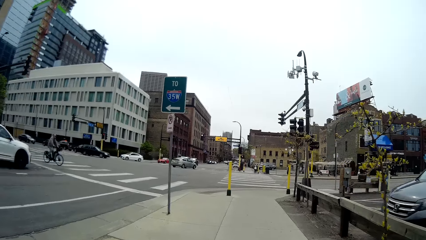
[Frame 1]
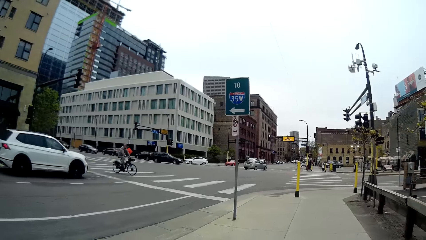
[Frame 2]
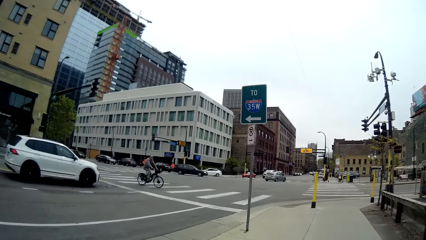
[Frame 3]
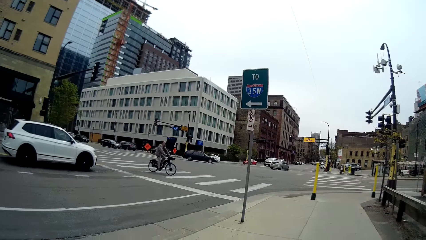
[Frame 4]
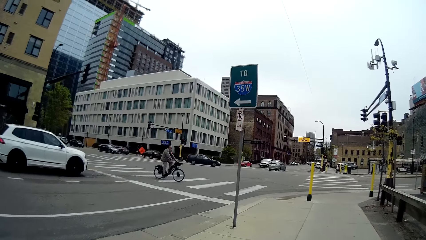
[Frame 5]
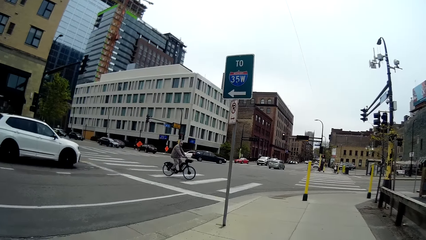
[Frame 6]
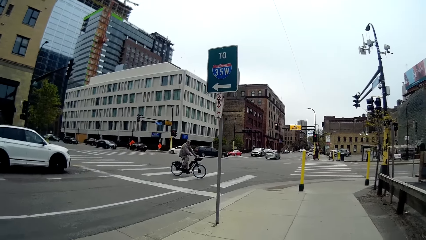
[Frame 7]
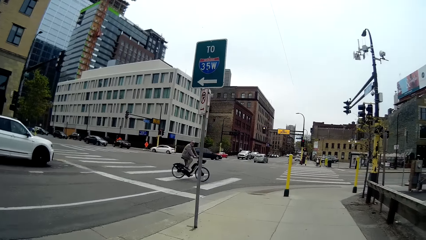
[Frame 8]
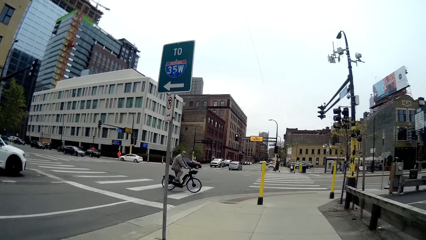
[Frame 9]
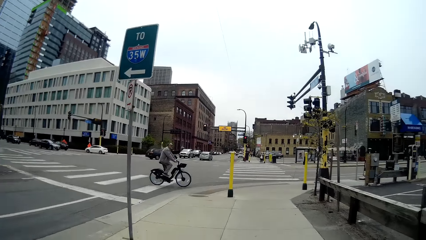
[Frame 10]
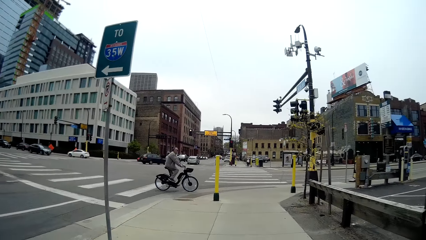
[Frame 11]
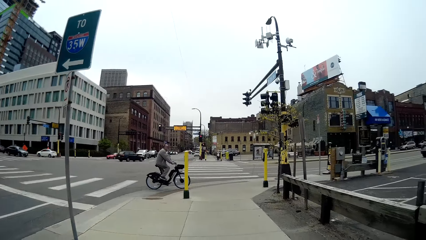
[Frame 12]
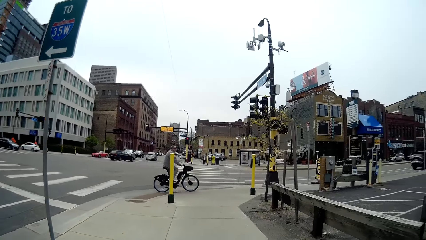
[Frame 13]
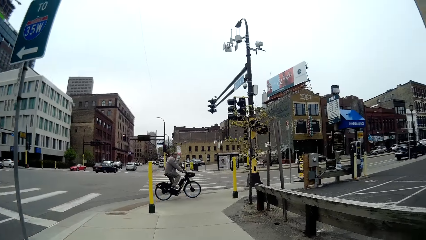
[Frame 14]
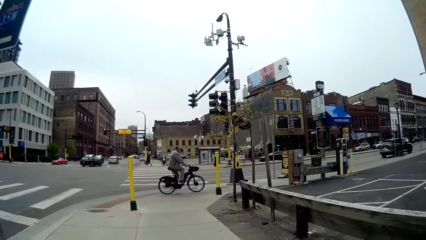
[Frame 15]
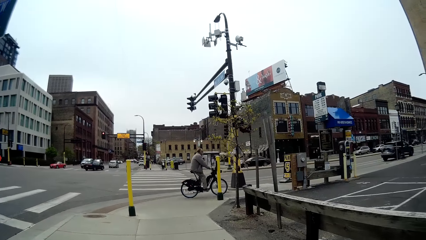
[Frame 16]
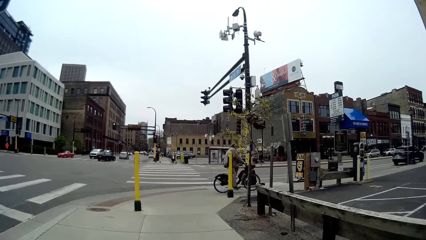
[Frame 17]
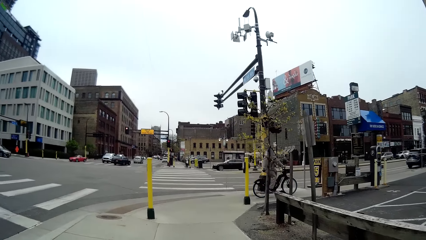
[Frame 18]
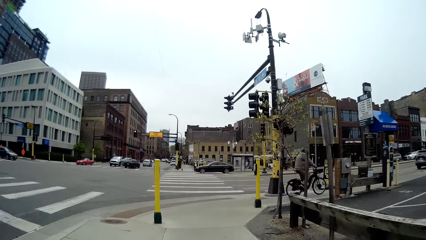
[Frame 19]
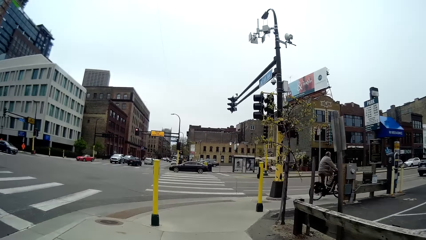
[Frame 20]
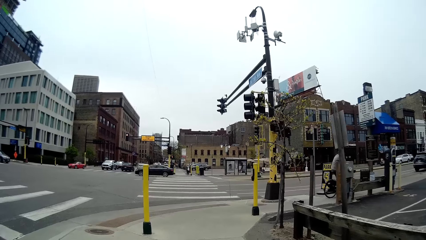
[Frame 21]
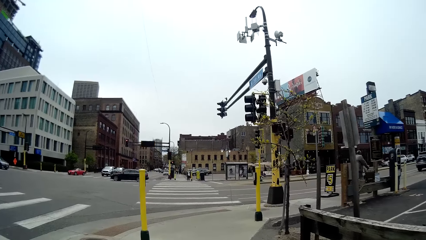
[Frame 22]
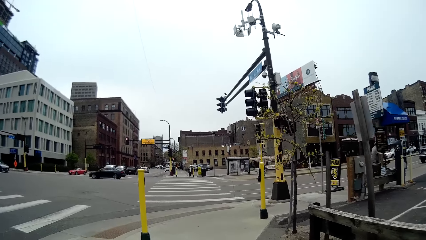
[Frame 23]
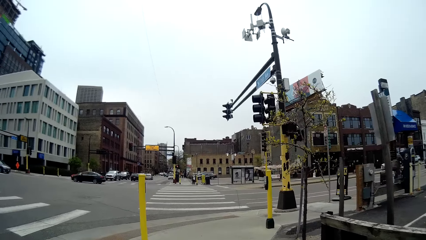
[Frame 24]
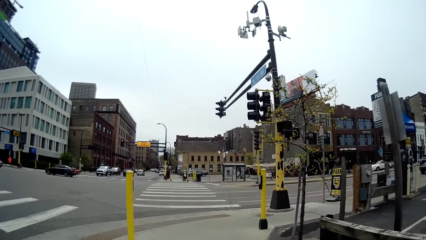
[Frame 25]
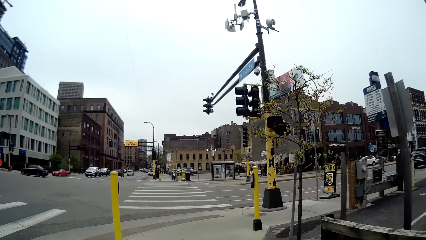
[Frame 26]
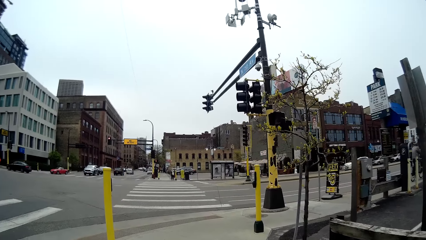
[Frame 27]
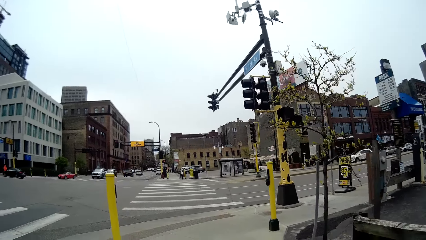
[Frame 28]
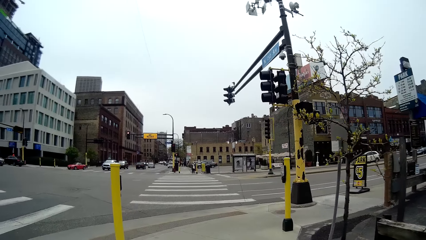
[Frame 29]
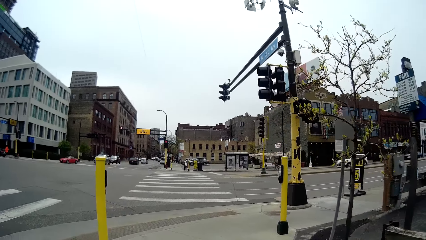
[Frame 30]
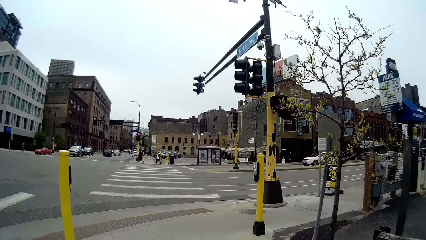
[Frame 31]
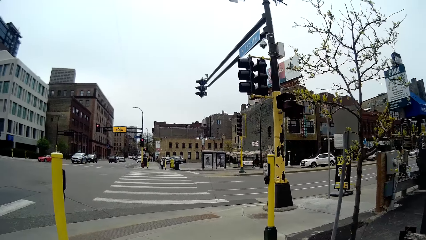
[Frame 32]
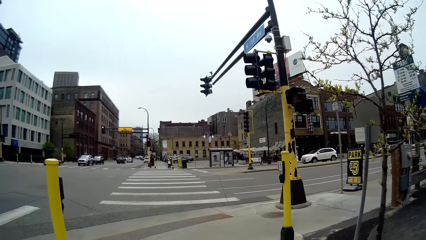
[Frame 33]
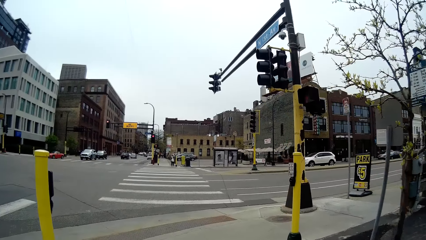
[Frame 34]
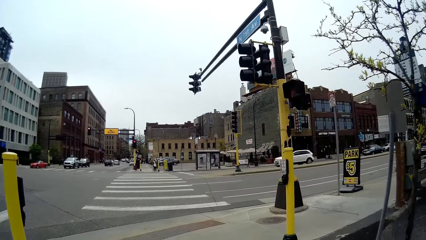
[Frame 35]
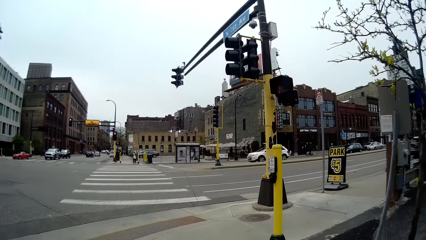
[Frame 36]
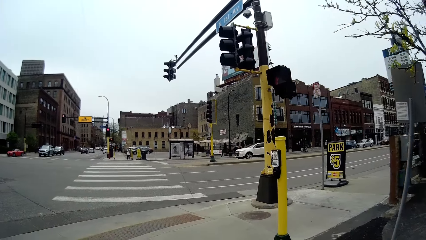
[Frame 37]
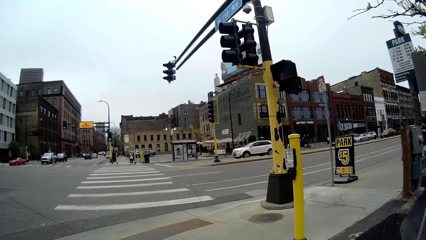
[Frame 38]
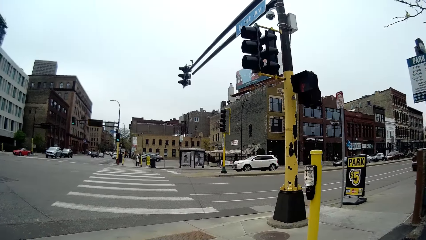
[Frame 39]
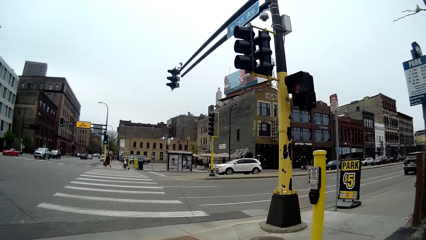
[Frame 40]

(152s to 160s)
A man rides a bicycle past the camera wearer.

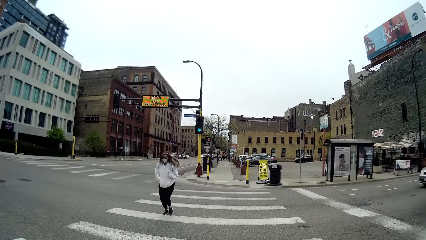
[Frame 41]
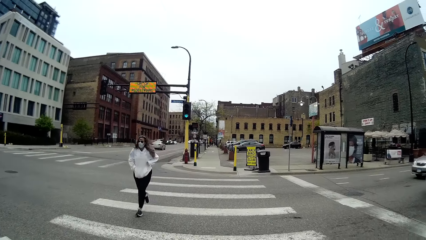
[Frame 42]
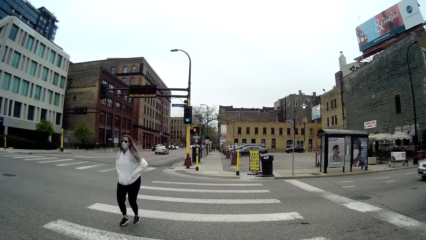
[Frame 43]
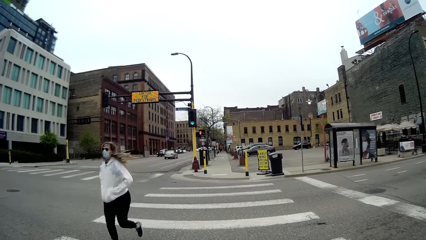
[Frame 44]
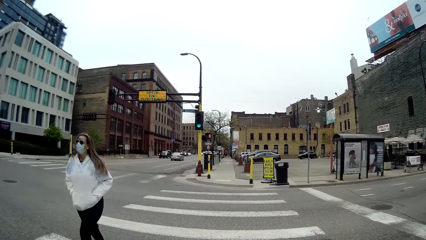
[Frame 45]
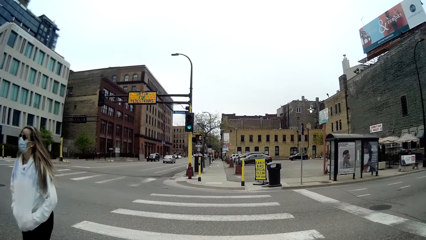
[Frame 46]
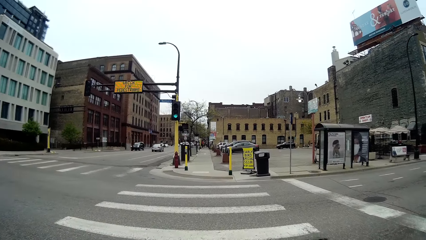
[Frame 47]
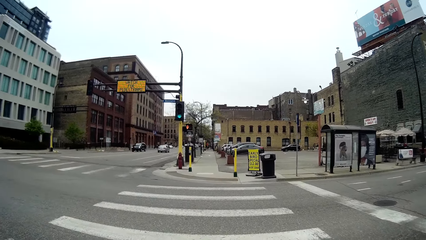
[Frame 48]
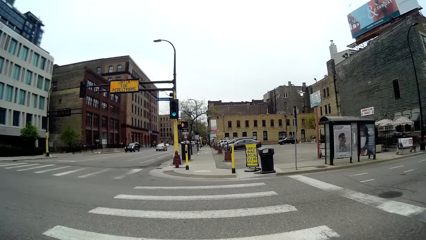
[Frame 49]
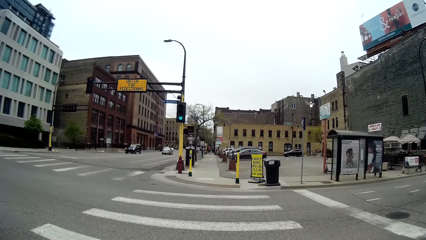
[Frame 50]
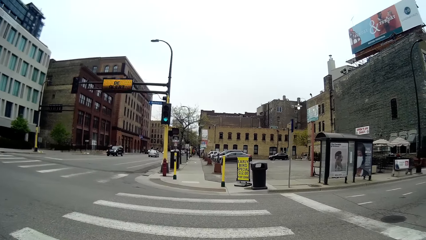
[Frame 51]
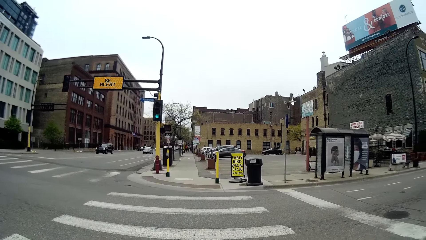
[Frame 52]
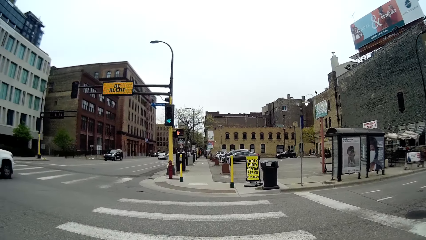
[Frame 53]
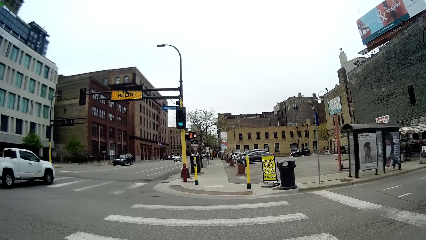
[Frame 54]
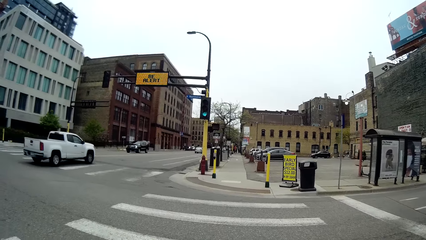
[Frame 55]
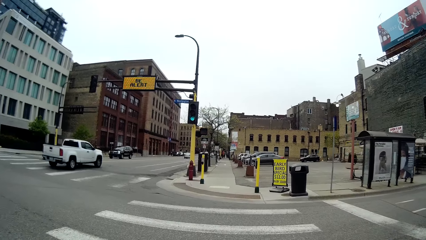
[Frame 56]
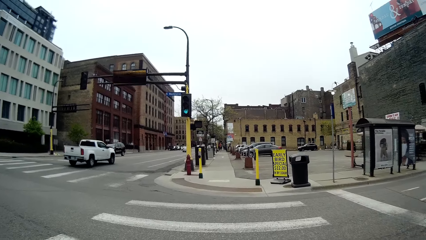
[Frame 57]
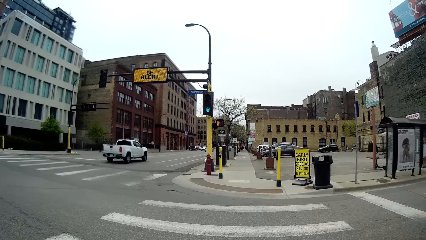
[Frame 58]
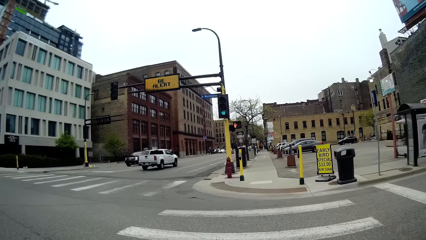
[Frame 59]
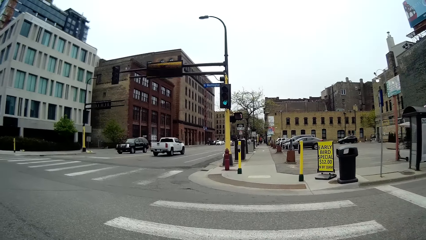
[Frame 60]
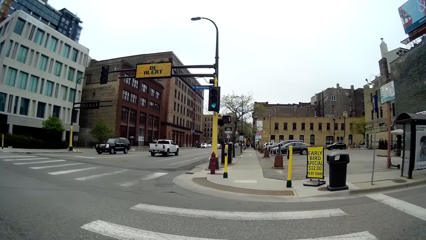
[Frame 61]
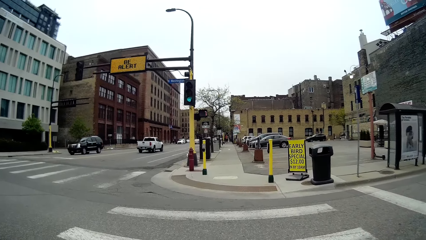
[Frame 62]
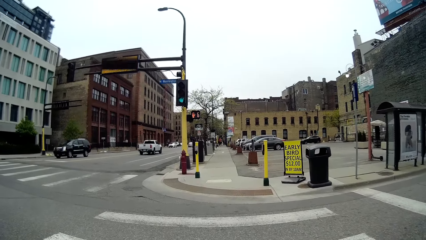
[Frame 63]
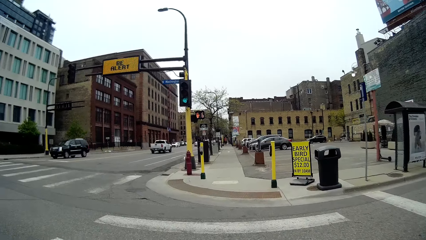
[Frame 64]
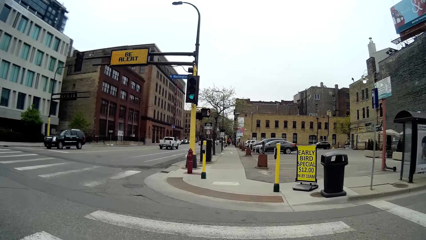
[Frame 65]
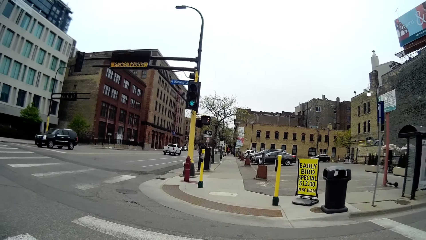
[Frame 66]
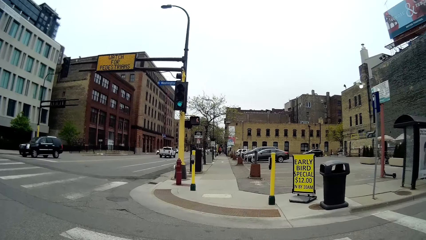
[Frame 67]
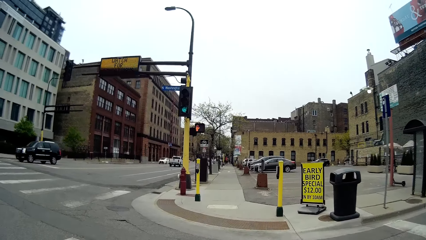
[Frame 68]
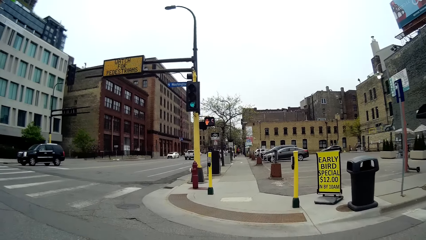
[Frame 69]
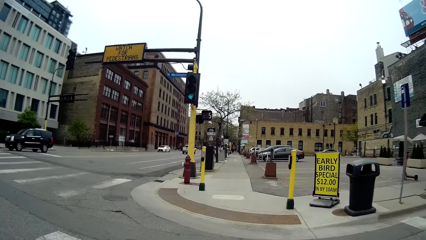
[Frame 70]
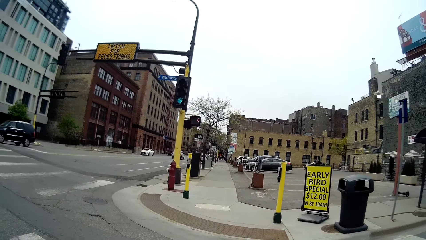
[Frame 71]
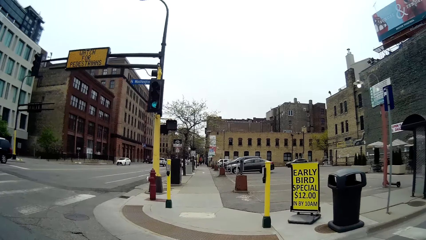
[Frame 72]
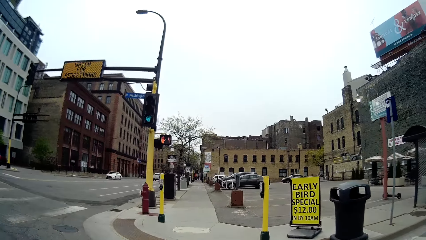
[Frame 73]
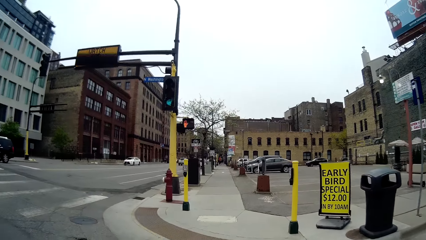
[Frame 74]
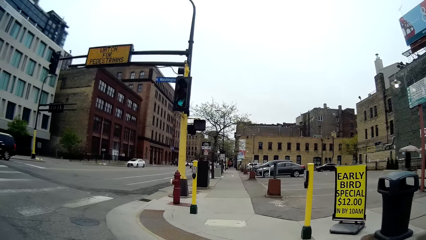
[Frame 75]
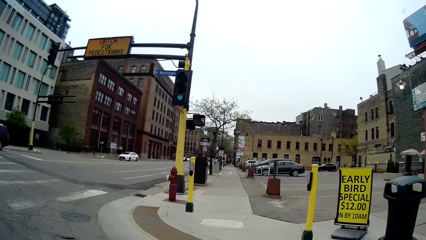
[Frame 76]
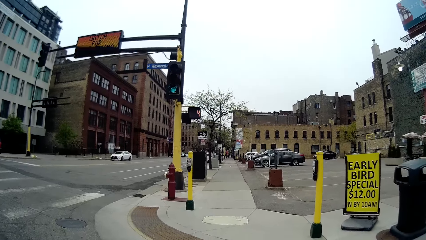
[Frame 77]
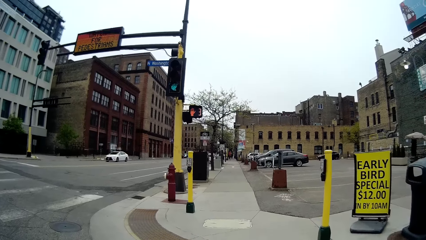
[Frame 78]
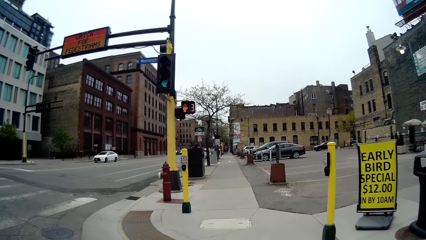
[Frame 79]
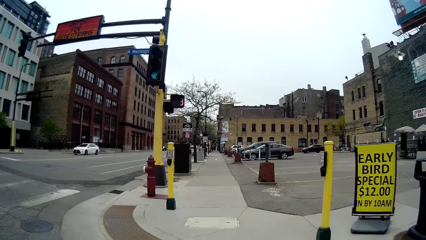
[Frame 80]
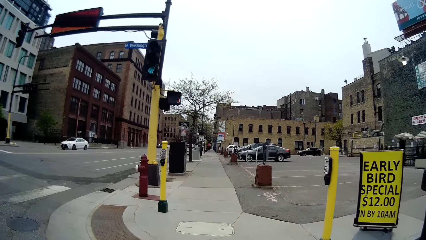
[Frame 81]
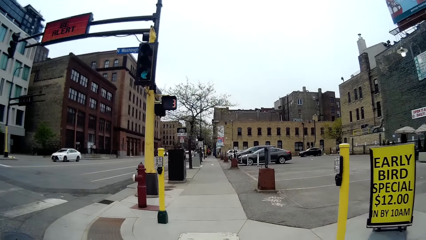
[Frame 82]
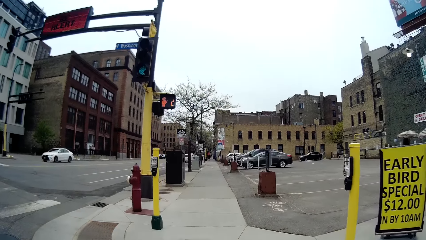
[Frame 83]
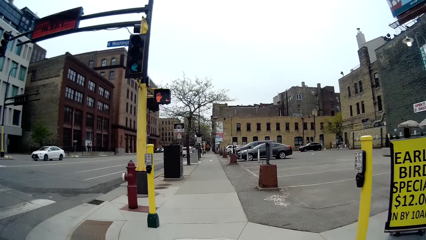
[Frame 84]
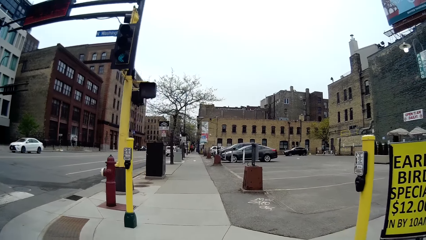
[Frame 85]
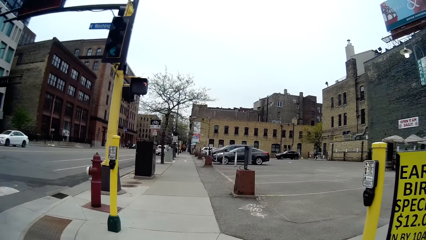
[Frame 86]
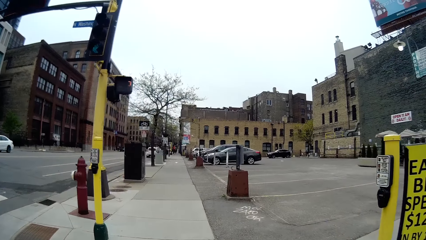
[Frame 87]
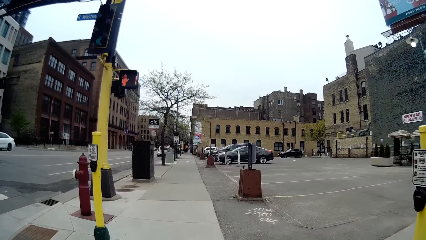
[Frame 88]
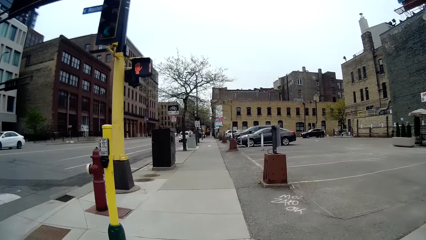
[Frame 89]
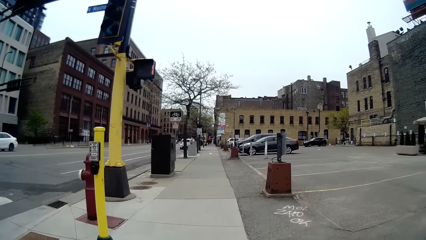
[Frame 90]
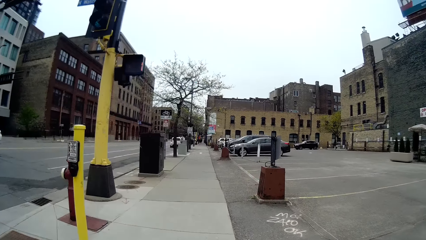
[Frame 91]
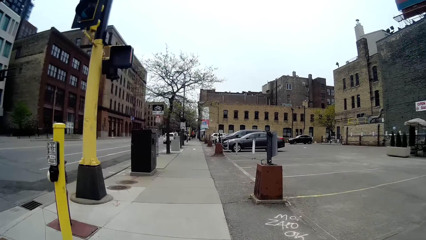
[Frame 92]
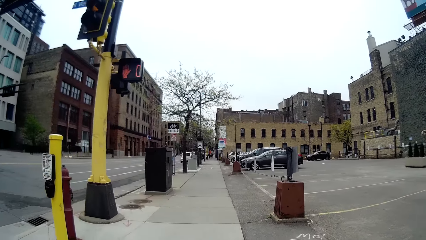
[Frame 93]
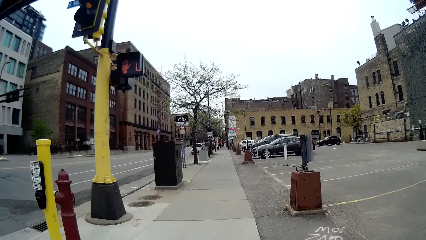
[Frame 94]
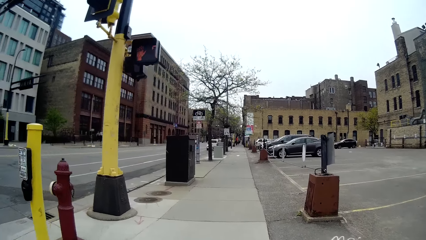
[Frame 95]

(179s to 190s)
A woman walks past the camera wearer. The woman talks to the camera wearer. The camera wearer talks to the woman. They walk around.
